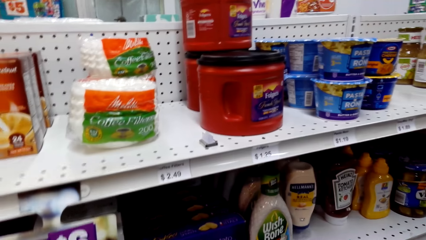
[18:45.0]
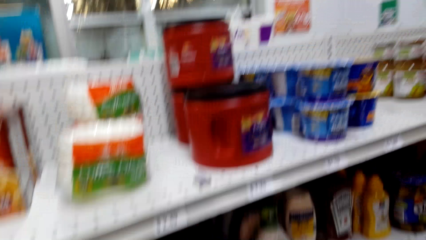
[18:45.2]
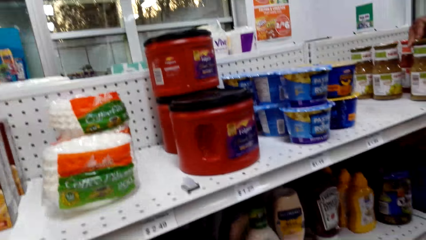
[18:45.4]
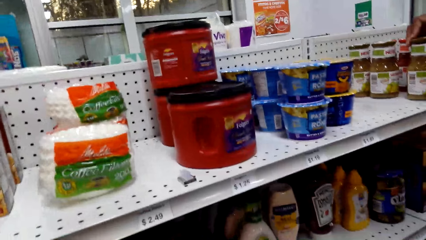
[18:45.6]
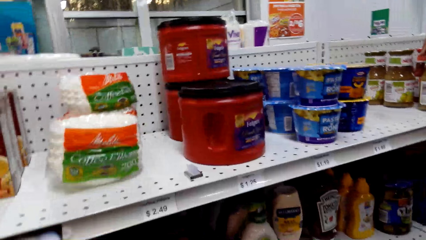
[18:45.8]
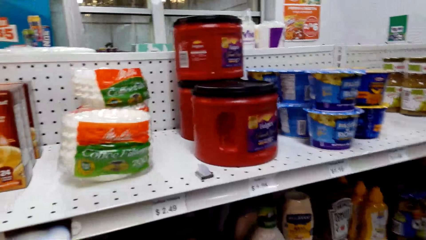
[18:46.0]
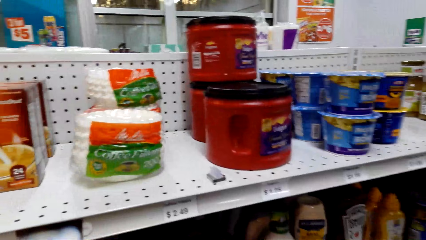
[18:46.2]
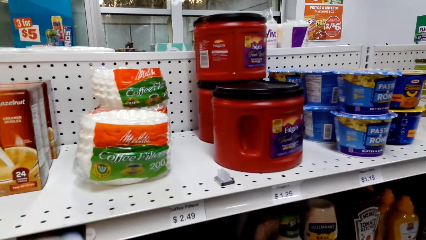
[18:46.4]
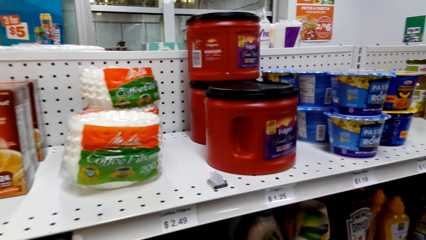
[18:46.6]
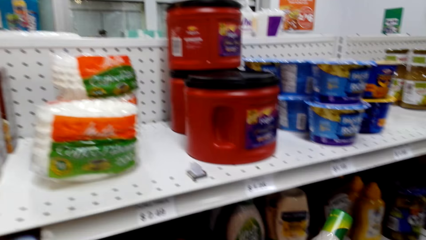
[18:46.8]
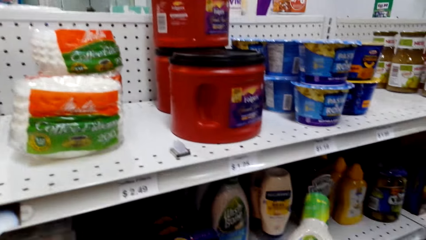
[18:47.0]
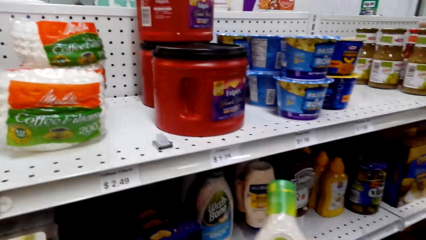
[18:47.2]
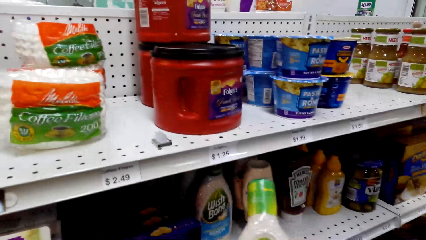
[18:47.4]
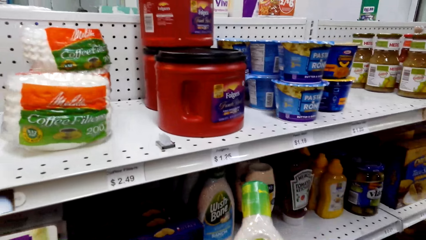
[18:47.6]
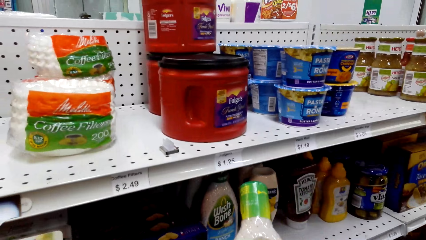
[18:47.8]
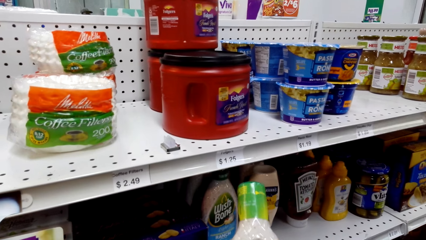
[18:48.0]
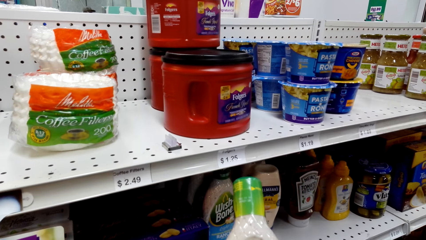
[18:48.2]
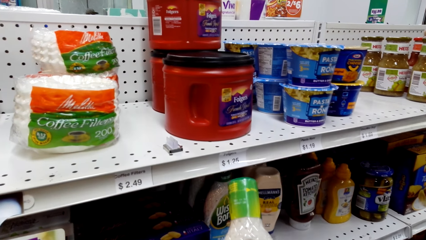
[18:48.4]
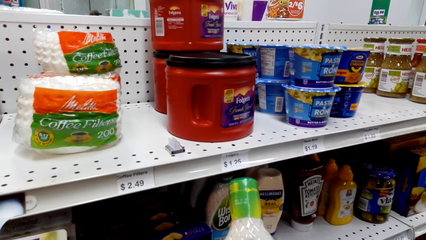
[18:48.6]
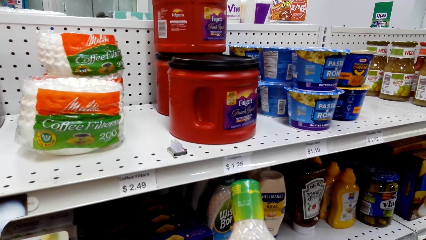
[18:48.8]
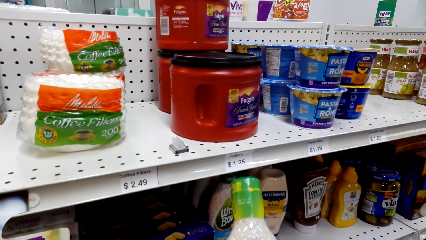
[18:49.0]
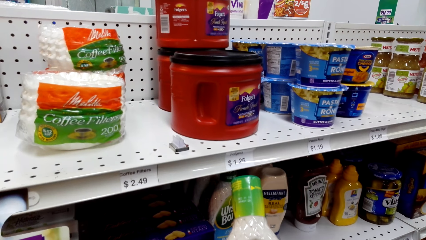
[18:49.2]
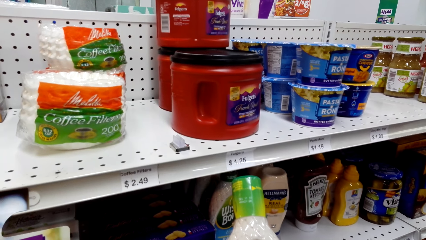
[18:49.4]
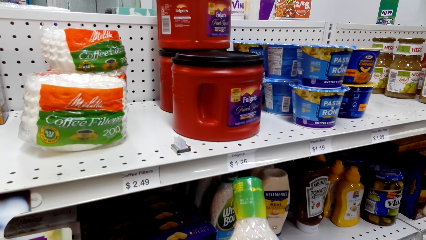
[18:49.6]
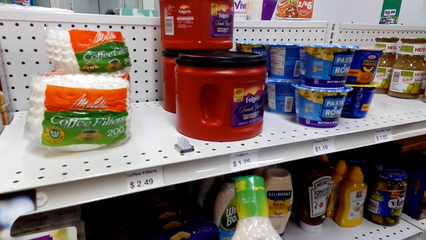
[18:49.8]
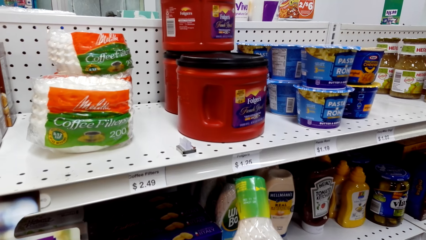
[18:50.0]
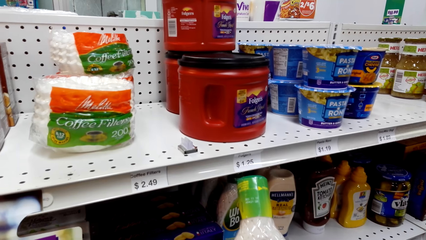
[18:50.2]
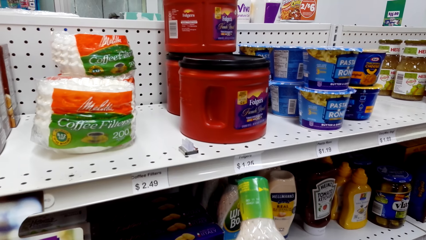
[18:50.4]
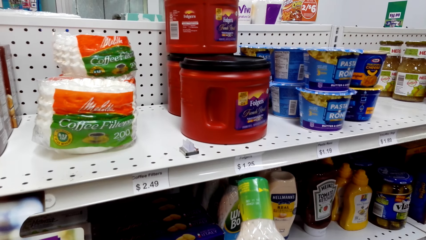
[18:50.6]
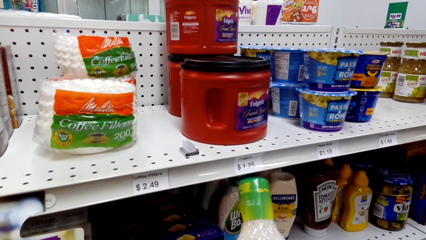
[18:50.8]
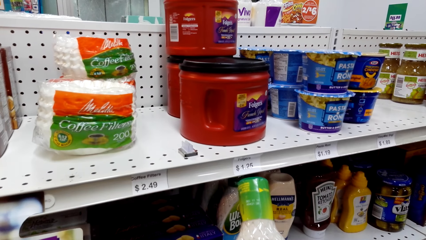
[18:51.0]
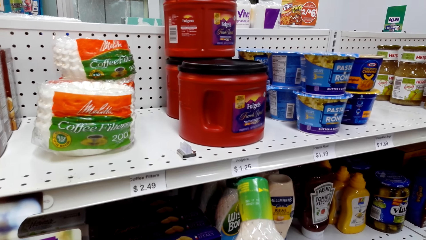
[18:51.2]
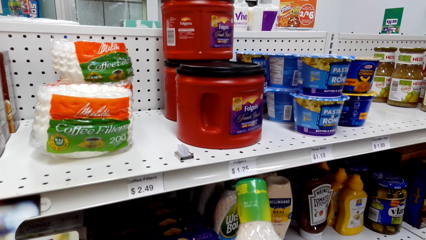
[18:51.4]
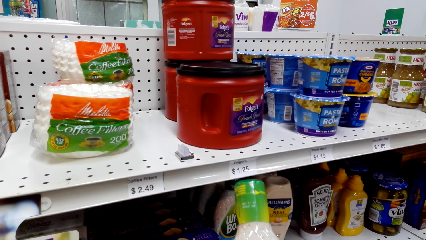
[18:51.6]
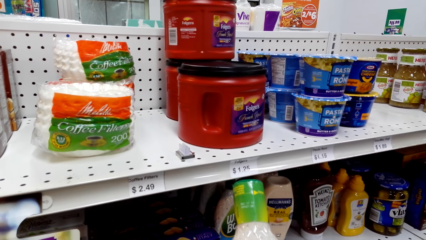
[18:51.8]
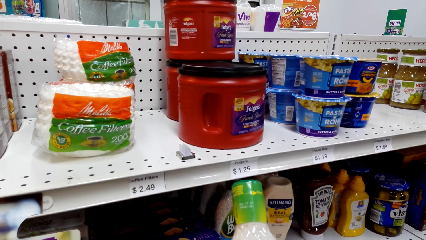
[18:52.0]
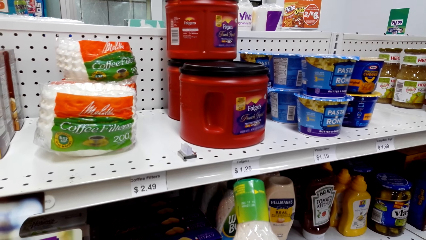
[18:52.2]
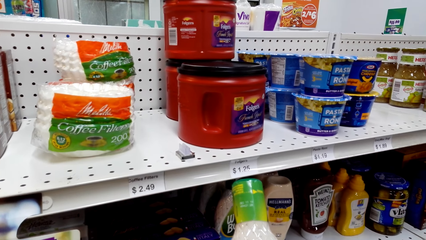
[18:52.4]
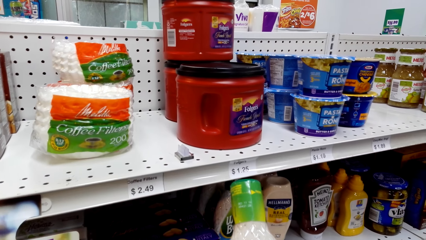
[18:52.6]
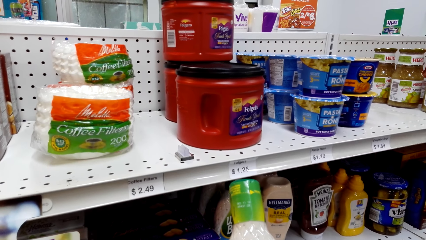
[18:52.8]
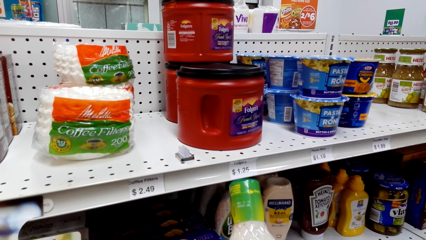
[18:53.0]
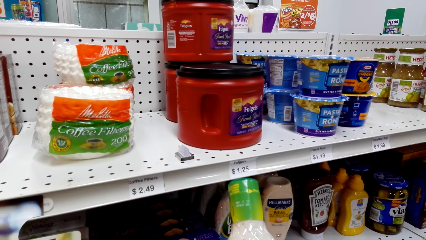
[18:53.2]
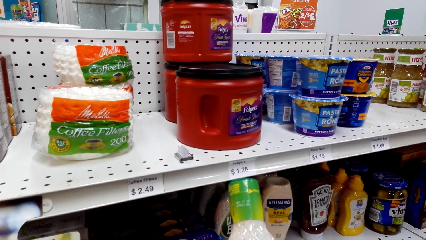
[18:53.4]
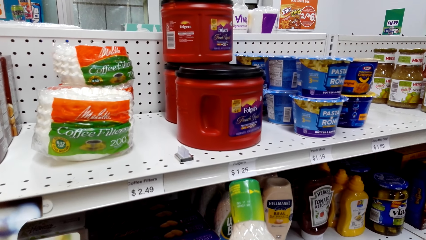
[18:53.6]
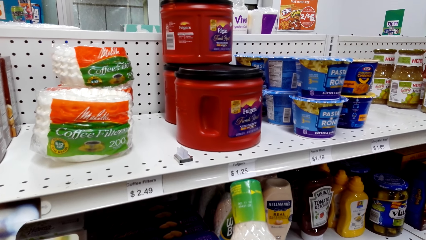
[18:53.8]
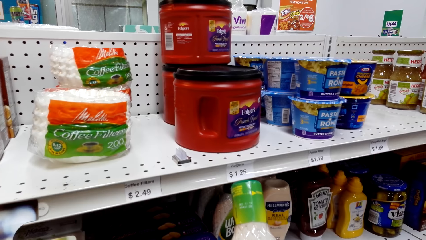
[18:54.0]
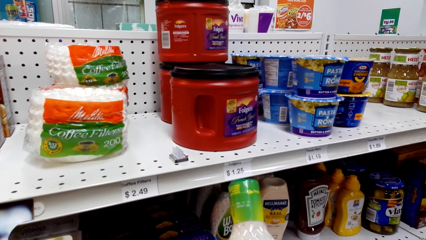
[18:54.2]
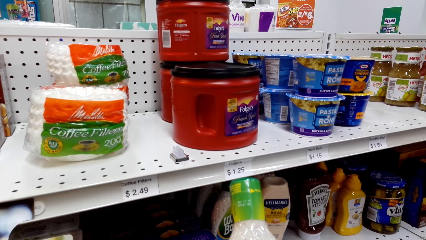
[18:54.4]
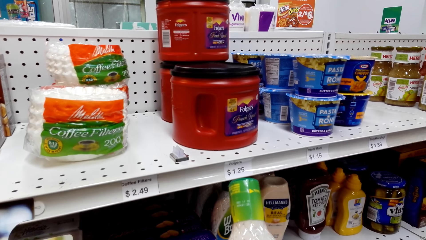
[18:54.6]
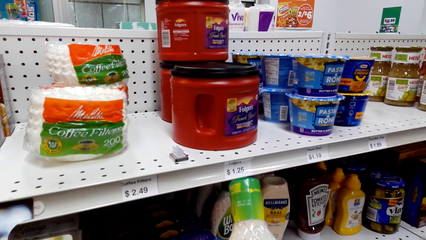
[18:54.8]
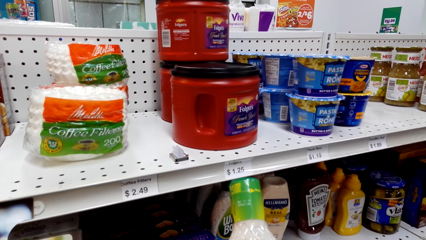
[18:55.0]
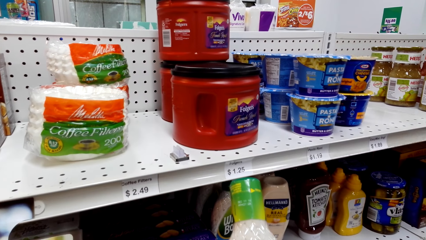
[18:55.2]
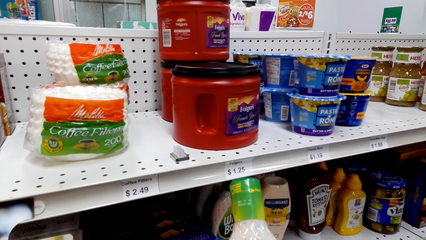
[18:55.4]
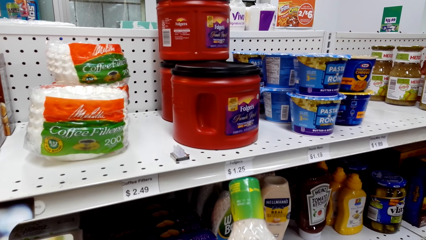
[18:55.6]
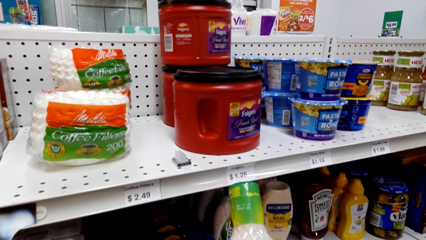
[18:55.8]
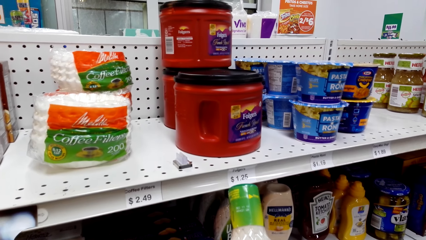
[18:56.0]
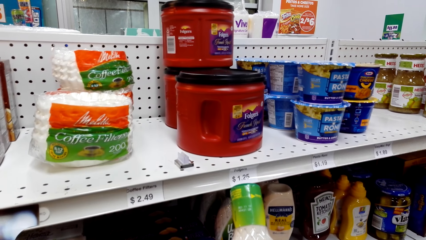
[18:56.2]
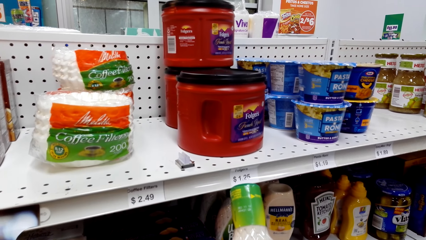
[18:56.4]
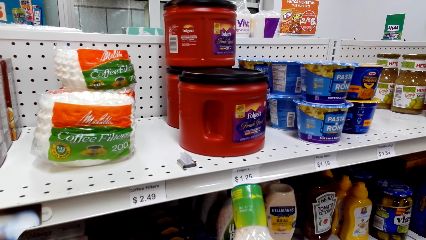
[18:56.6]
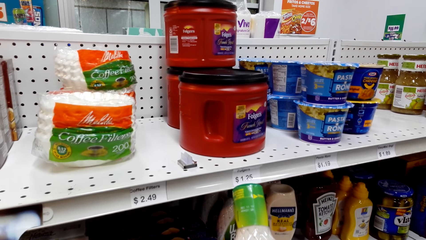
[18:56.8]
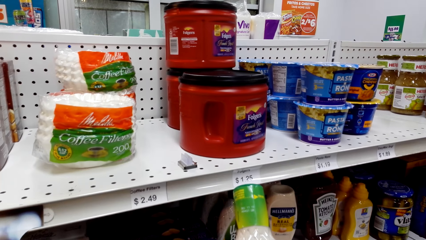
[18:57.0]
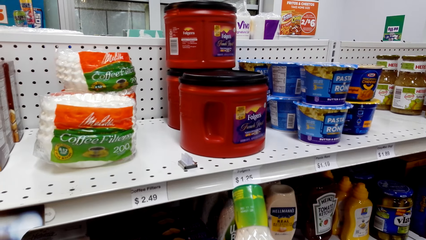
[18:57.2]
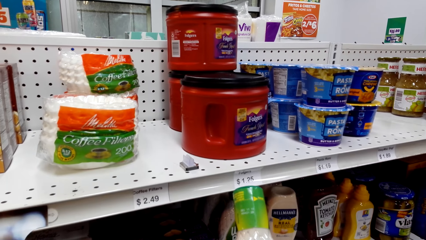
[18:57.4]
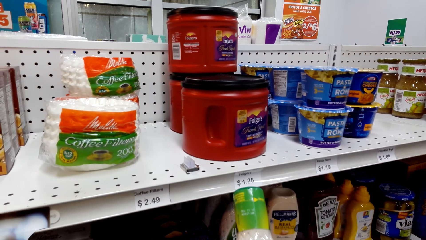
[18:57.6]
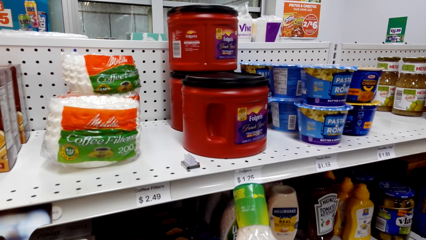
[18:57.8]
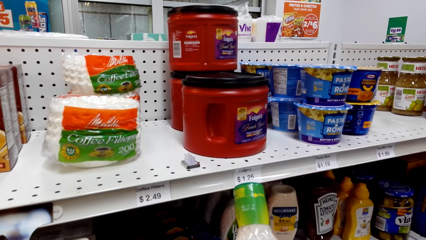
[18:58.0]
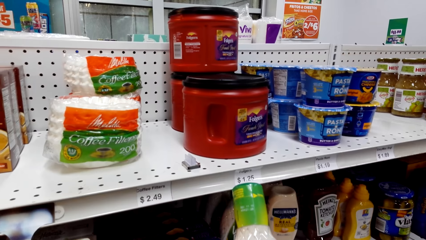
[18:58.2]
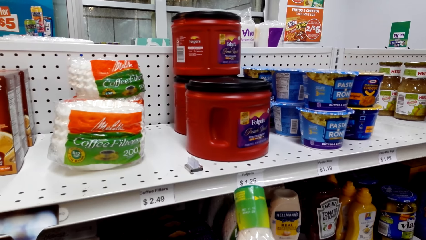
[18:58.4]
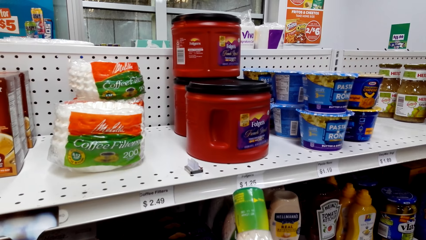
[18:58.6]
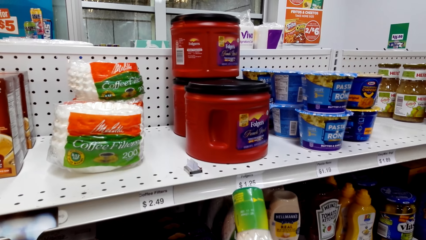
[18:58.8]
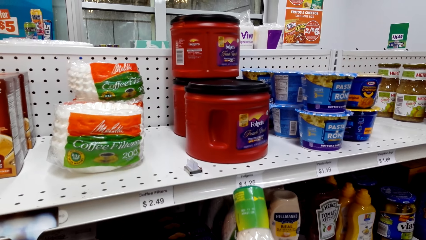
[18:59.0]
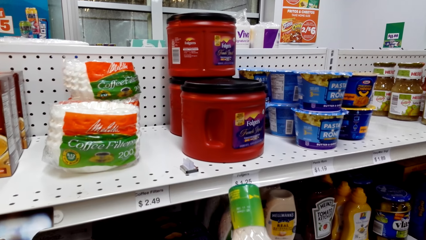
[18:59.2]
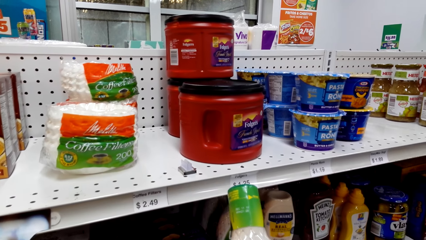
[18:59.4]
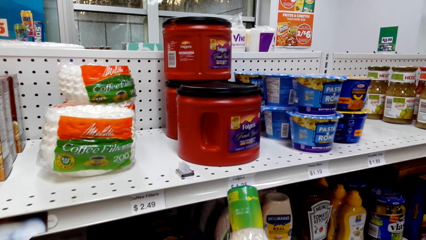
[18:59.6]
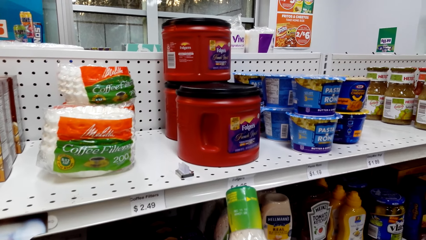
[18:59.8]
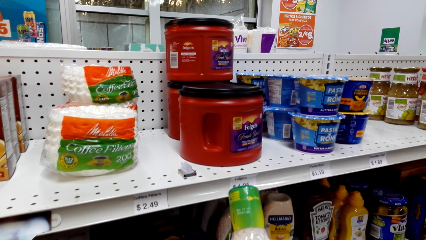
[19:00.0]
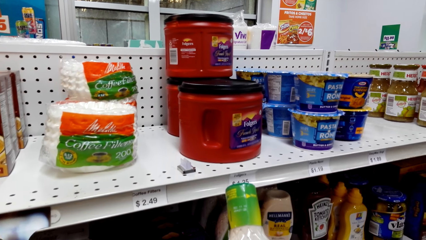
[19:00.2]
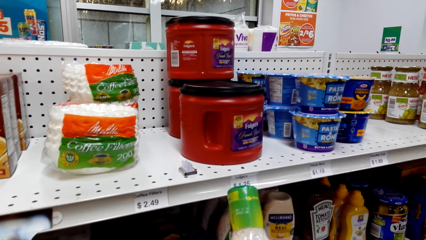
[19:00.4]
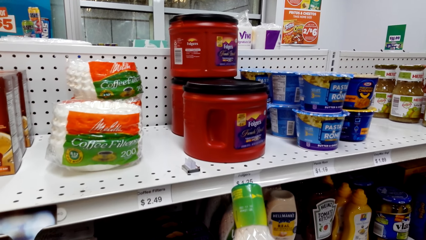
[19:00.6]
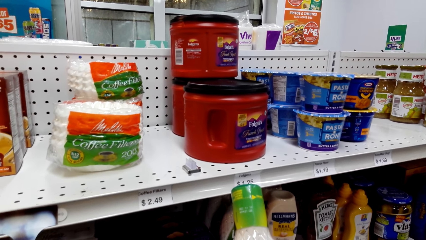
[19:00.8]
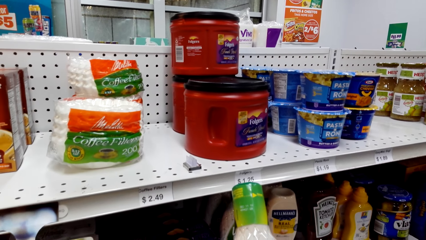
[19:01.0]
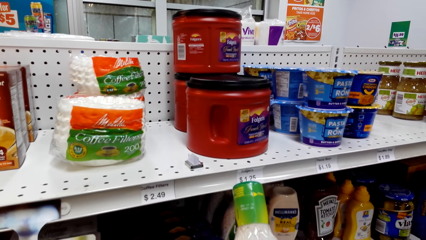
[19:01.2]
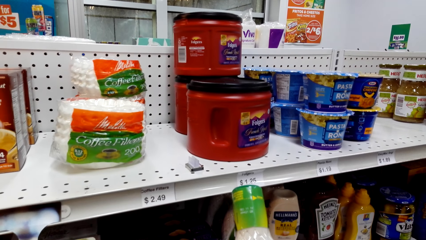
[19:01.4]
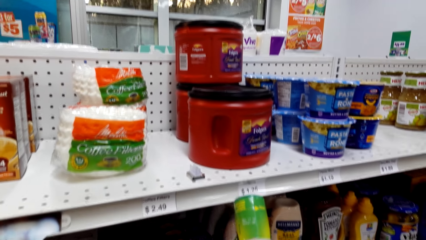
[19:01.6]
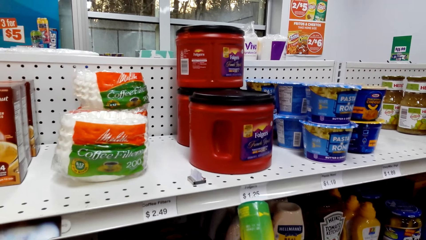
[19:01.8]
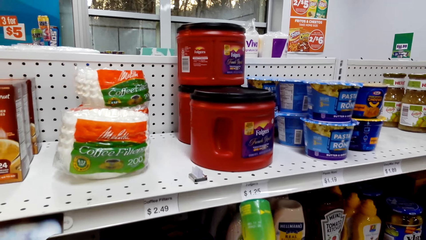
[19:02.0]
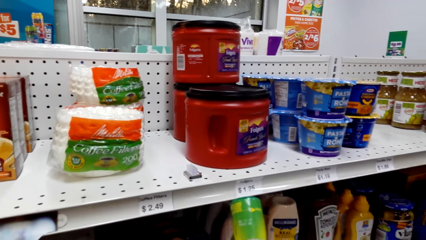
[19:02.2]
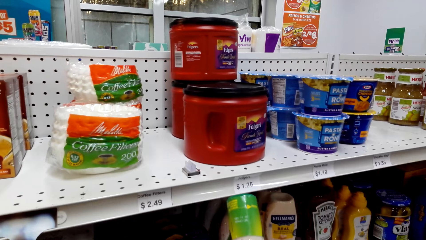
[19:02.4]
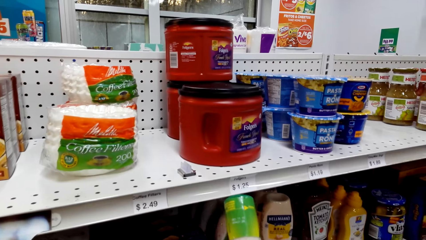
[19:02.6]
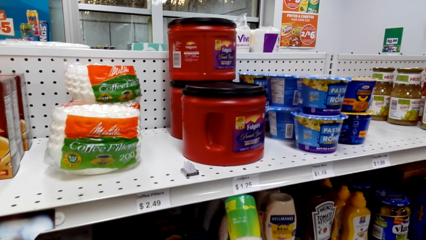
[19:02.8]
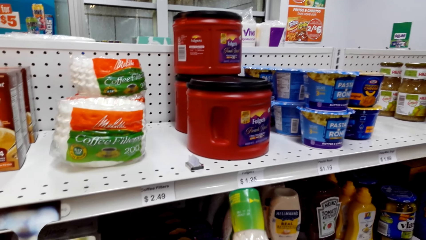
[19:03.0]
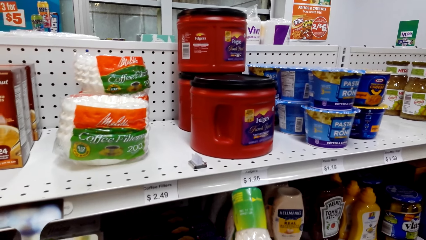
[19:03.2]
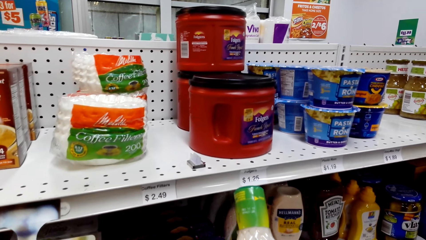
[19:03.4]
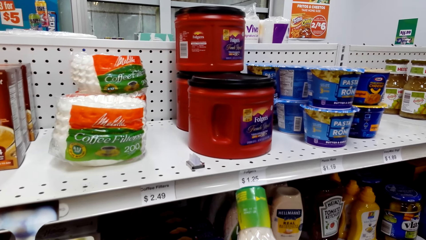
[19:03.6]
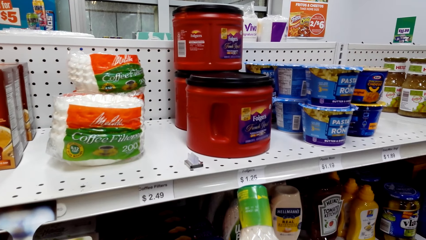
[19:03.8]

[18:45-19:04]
The camera wearer holds a bottle of mustard from the shelf. They look on the bottle. They look at the mustard. They read on the bottle.
